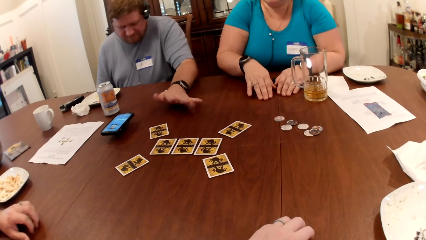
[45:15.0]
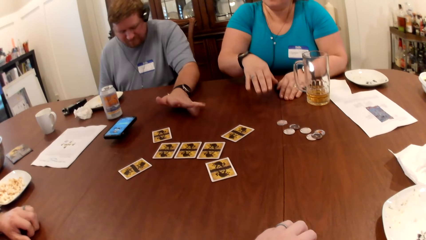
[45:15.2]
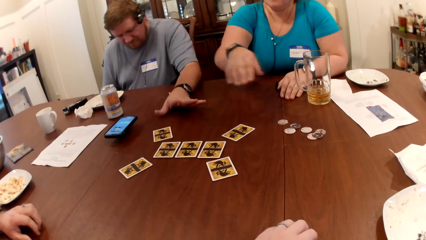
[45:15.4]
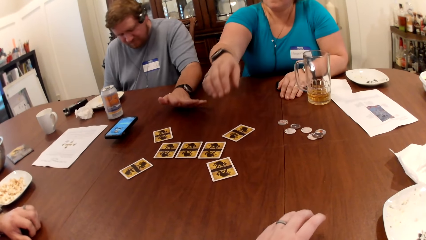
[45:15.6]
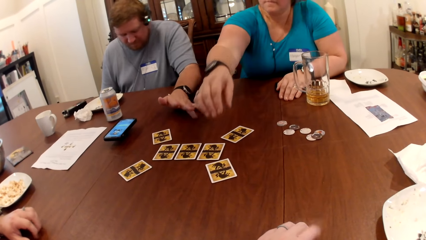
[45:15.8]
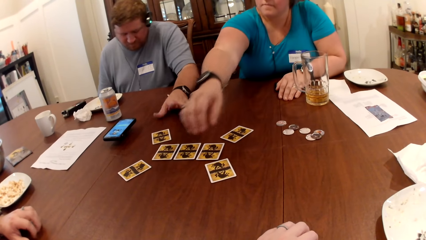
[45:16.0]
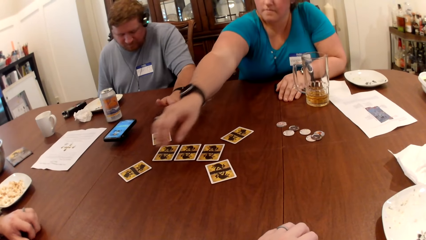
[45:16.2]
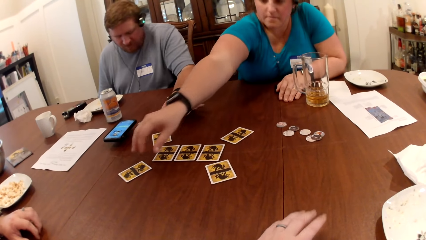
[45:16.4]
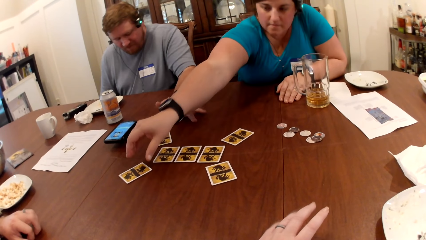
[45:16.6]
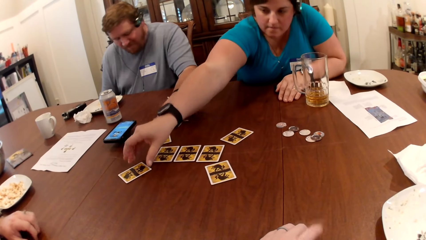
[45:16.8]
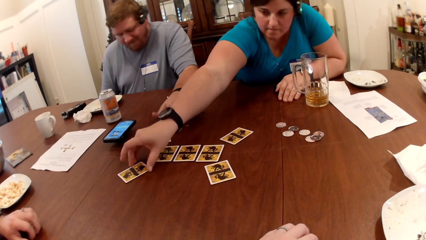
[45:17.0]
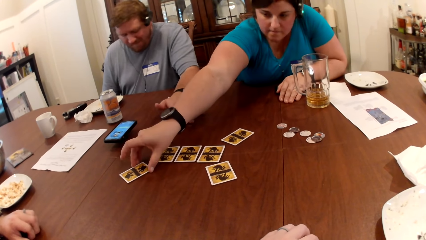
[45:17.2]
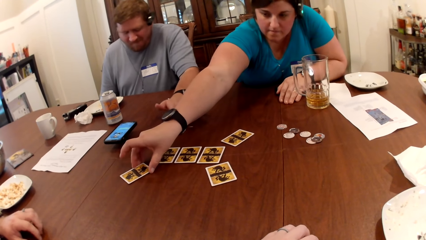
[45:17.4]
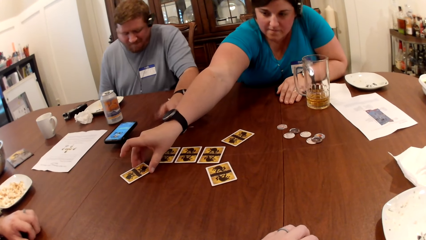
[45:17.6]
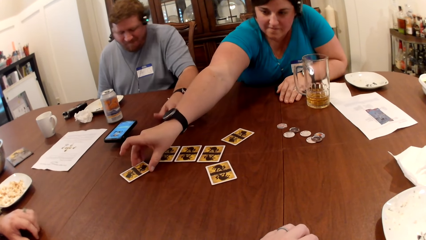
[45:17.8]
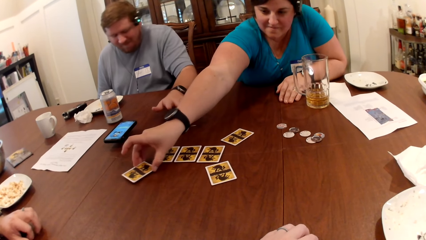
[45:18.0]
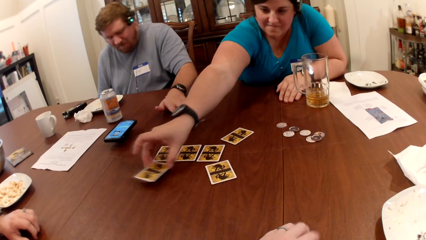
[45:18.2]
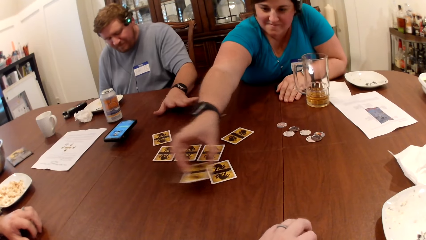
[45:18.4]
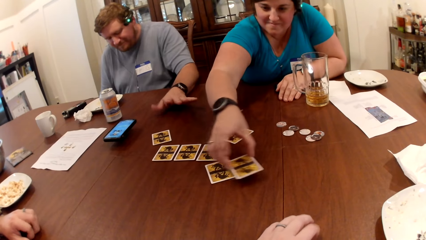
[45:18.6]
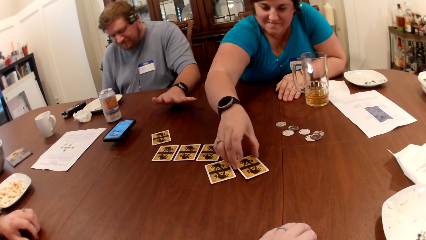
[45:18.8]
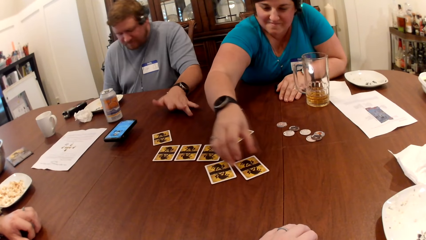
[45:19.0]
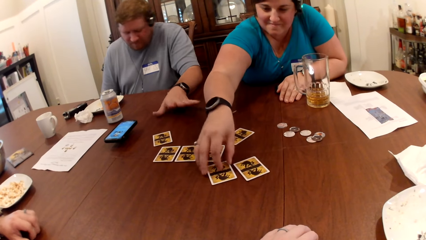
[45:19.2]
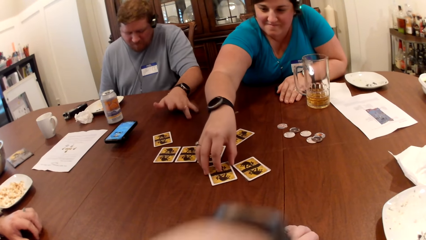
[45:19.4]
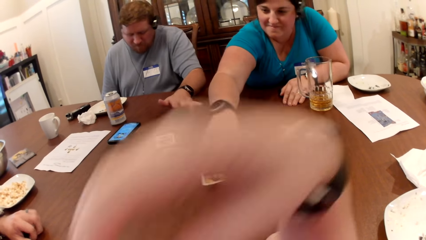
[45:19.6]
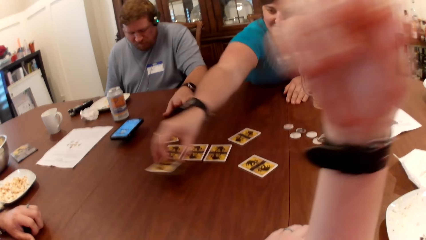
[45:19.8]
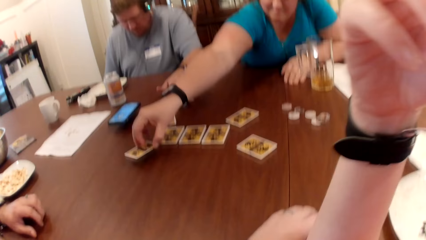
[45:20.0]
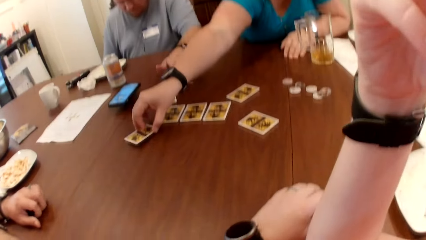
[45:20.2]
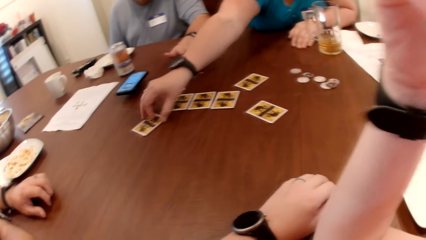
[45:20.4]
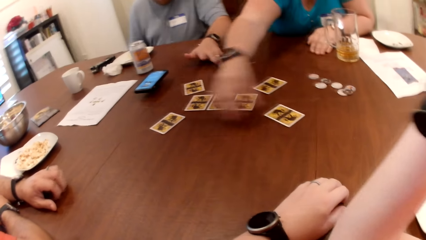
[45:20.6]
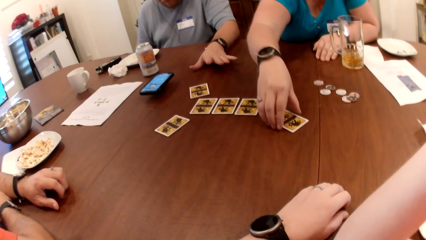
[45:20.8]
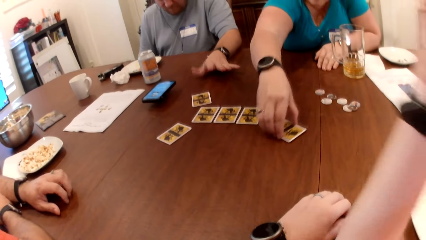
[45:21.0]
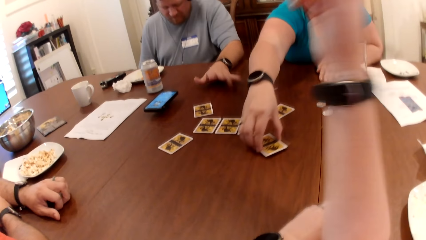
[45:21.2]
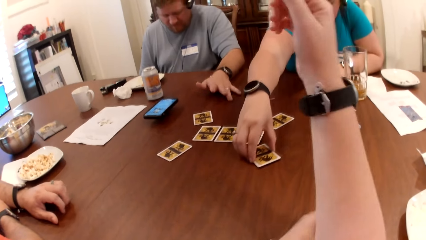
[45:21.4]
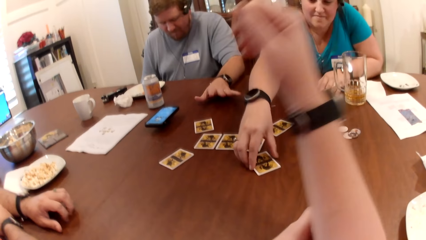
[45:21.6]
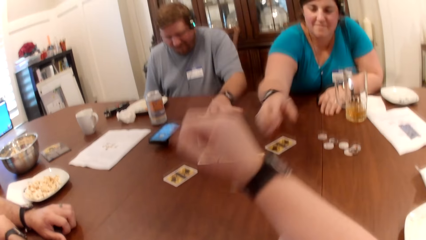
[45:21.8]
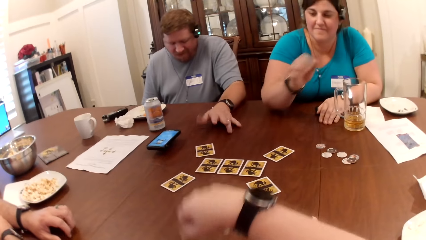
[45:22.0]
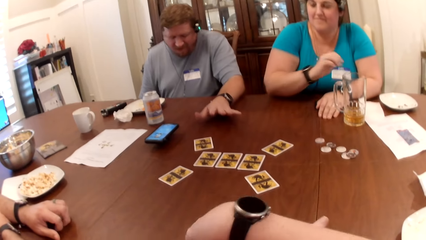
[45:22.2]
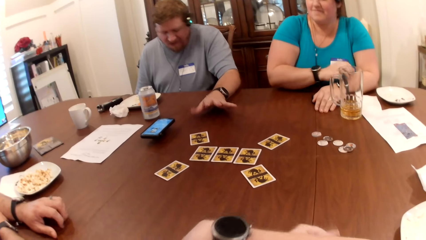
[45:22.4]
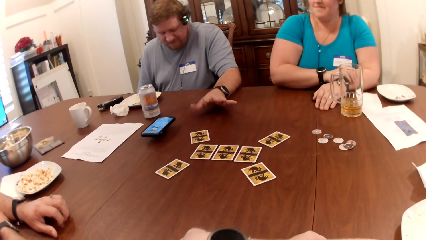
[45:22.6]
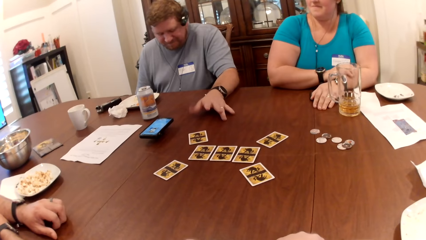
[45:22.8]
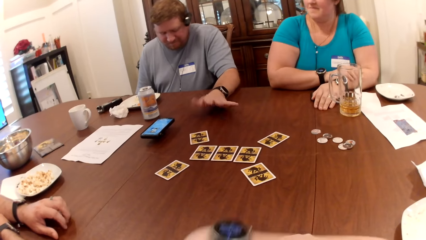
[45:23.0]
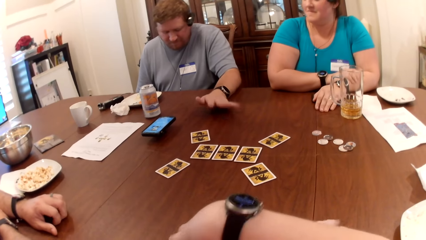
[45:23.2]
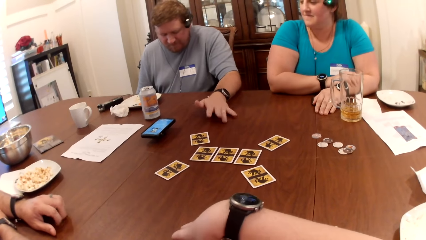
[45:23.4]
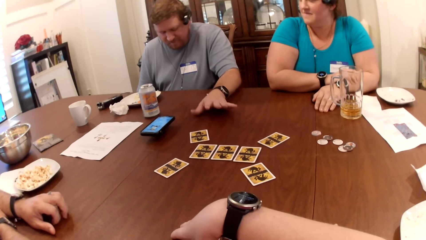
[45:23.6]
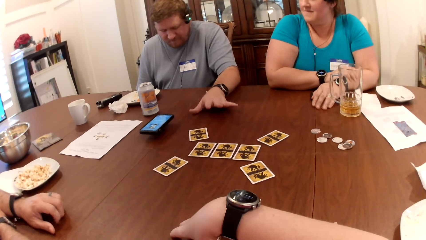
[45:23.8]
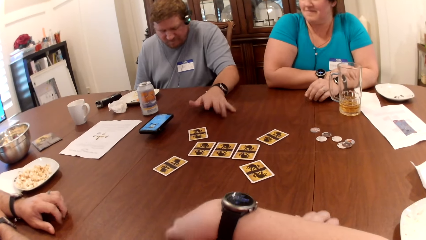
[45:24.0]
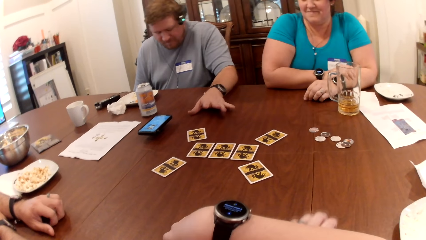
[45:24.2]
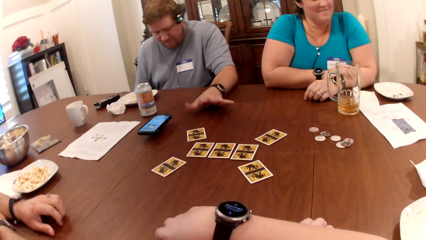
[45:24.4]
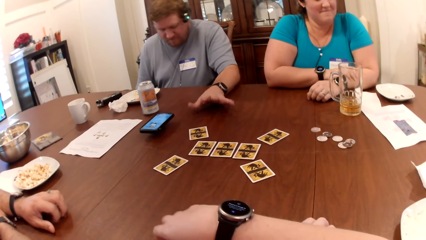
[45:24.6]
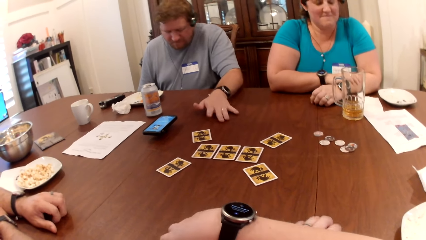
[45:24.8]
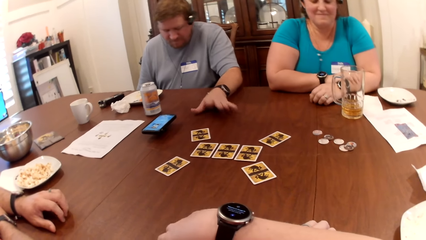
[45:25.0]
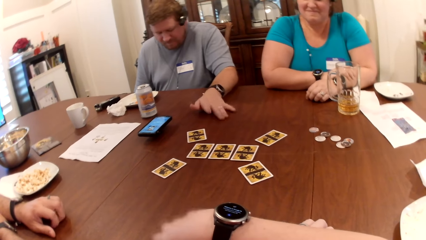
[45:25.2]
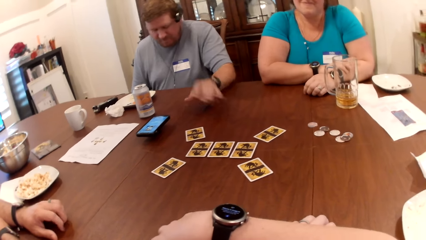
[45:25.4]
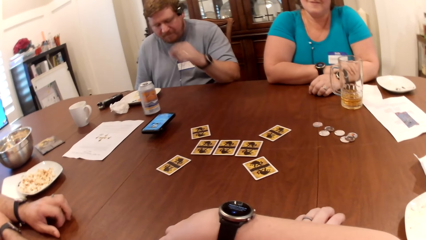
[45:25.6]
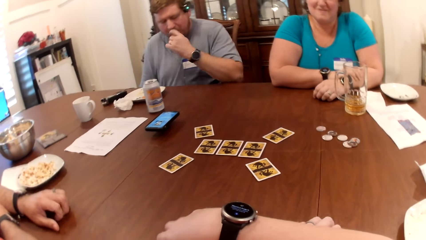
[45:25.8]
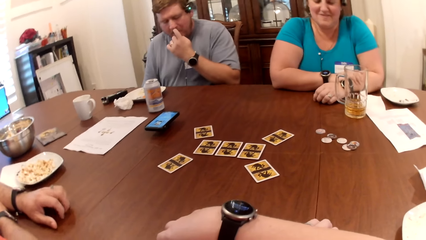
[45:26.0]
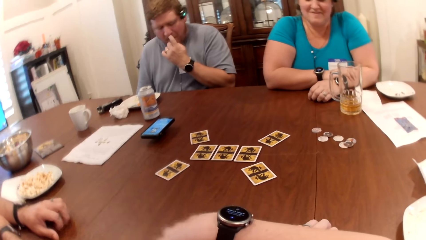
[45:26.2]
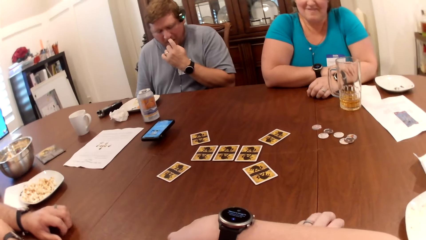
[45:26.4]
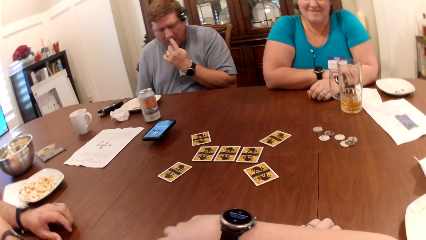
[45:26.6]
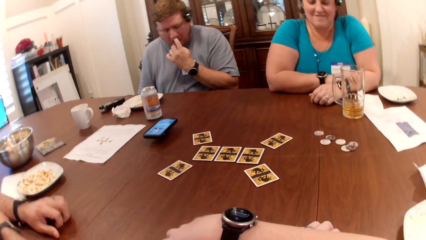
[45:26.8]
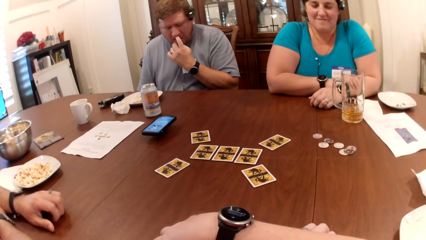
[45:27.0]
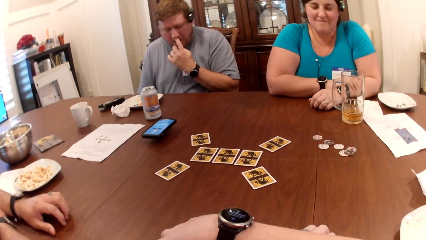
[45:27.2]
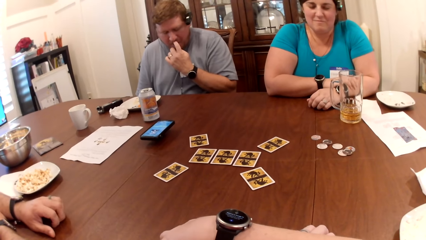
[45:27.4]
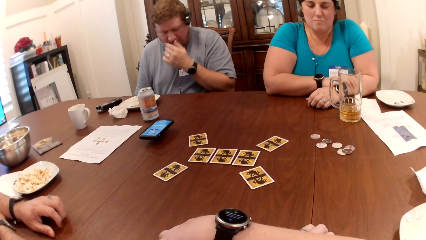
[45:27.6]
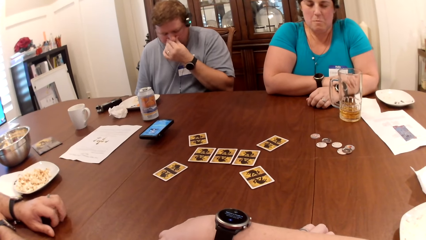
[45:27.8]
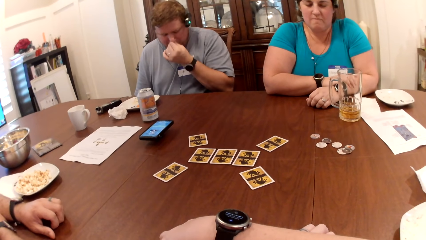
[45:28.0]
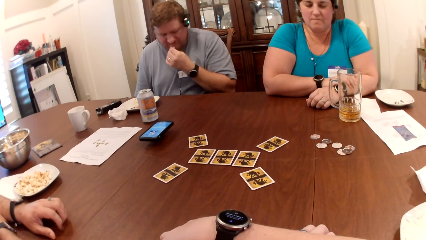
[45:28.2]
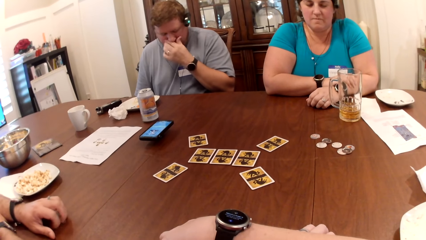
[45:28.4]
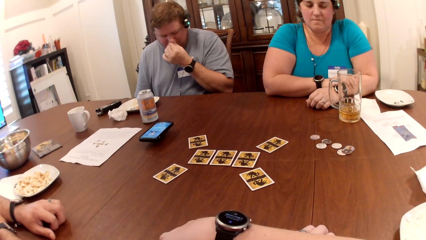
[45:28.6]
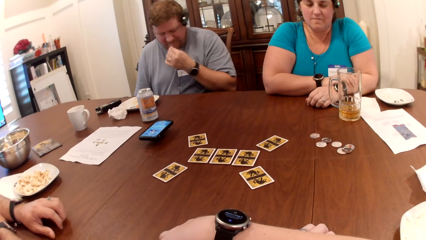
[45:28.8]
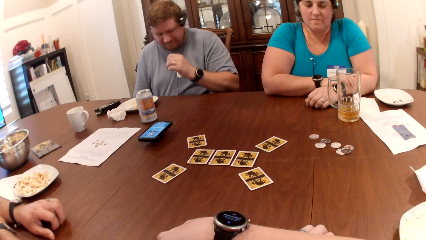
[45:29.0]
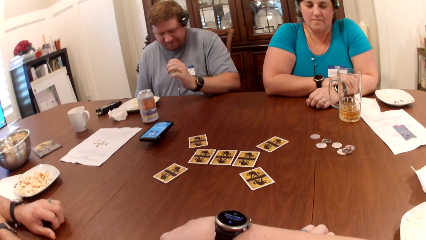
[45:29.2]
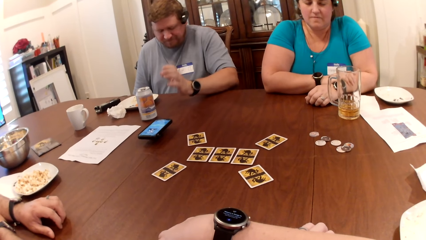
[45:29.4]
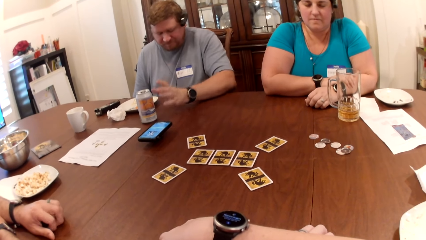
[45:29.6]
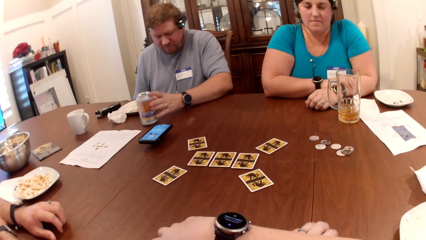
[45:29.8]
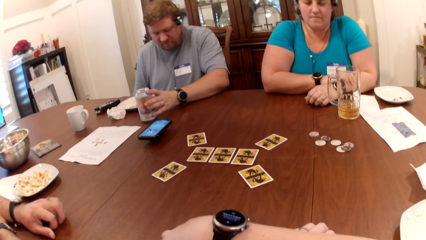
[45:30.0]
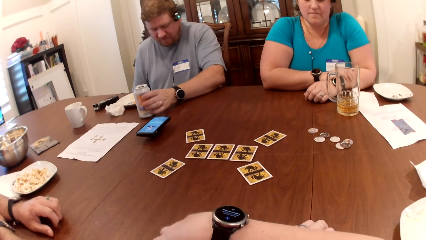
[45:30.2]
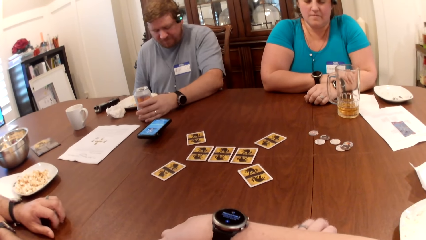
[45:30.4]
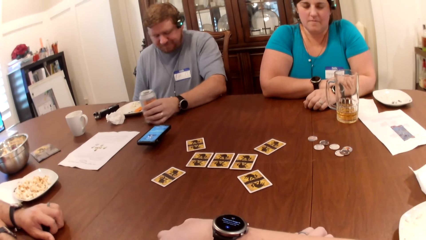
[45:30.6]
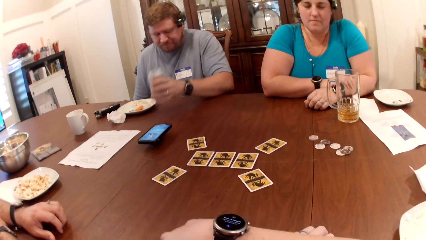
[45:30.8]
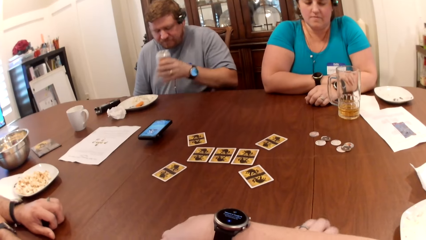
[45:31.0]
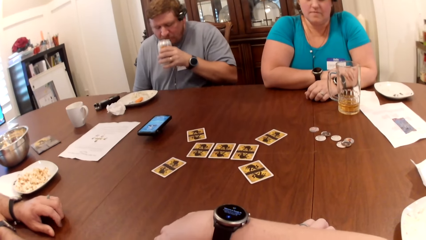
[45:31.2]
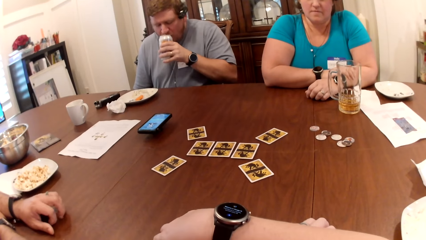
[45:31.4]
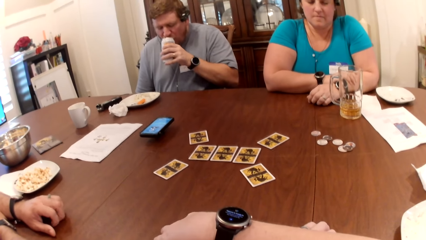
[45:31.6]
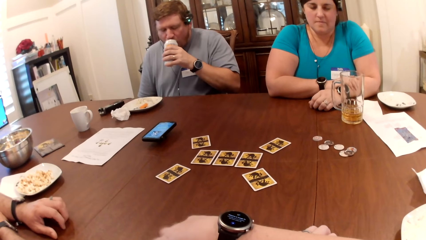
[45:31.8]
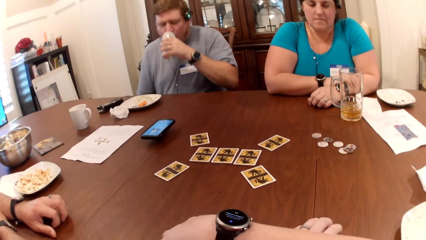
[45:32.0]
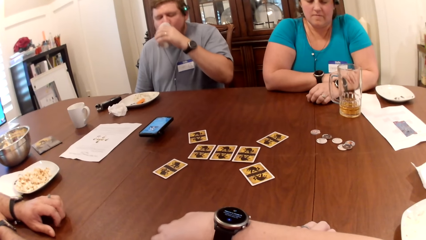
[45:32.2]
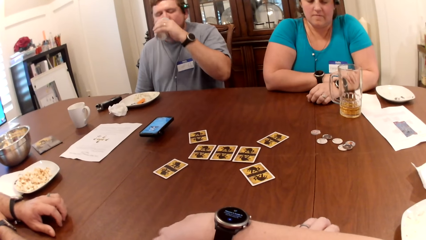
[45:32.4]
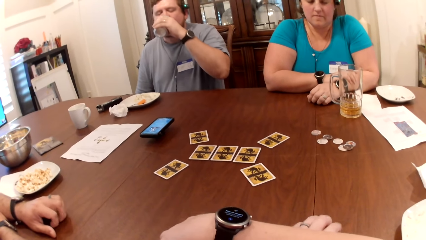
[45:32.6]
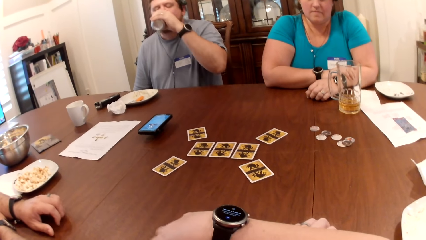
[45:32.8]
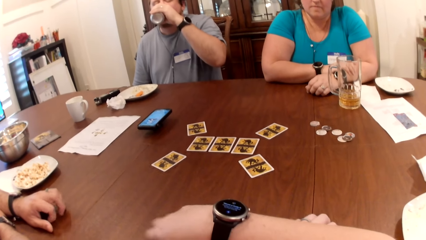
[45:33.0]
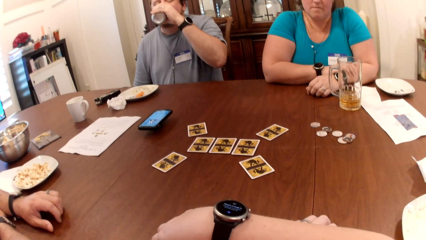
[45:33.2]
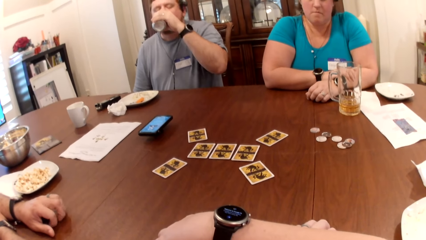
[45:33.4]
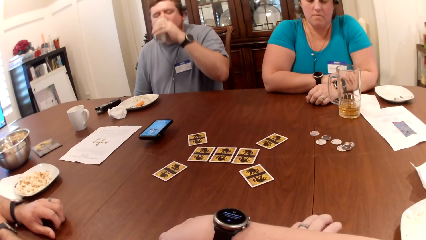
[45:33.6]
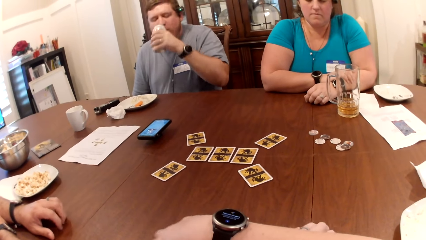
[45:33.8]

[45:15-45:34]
A woman picks the card from the table with her right hand. She drops the card on the table with her right hand. She picks a card on the table with her right hand. She drops the card on the table with her right hand. She picks the card from the table with her right hand. She drops the card on the table with her right hand. A man scratches his nose with his left hand. He picks a can of soda from the table with his left hand and drinks from the can of soda with his left hand.
